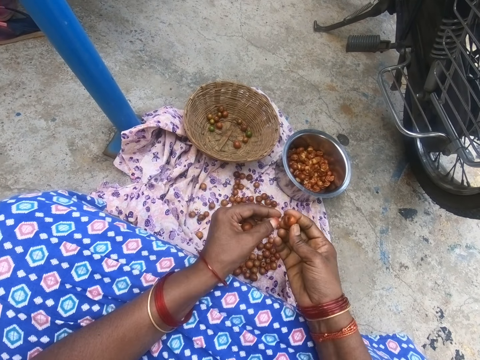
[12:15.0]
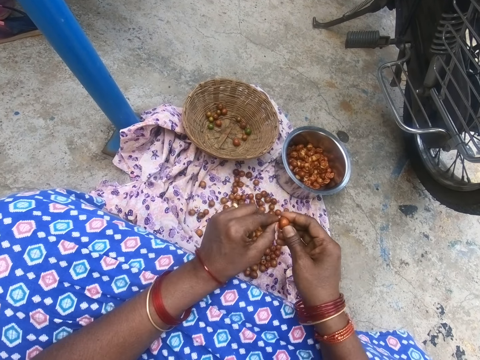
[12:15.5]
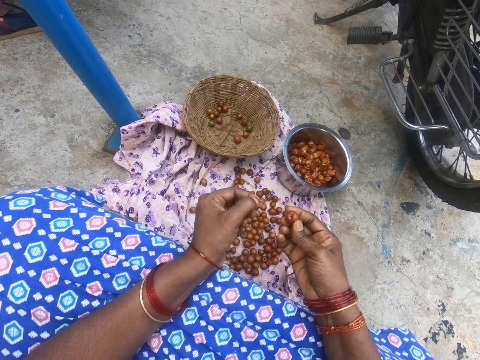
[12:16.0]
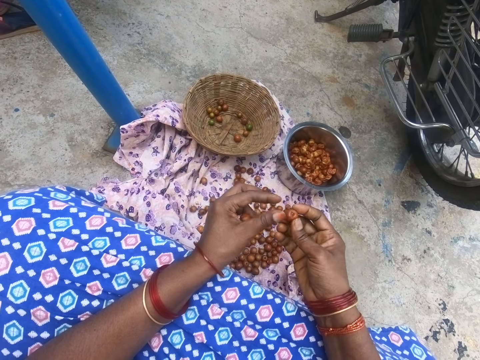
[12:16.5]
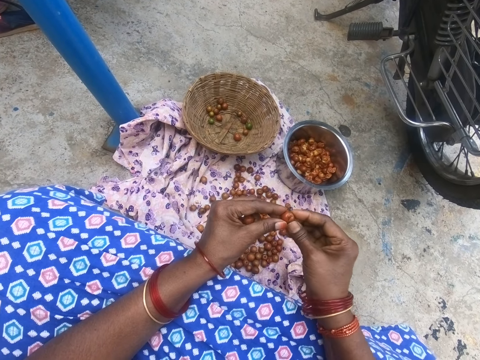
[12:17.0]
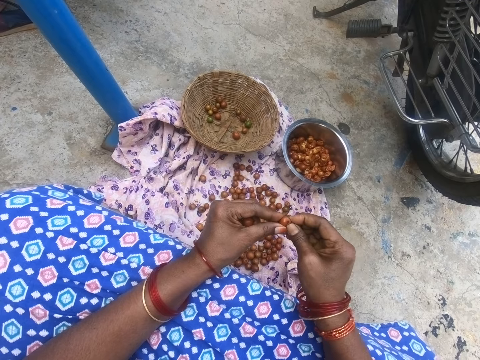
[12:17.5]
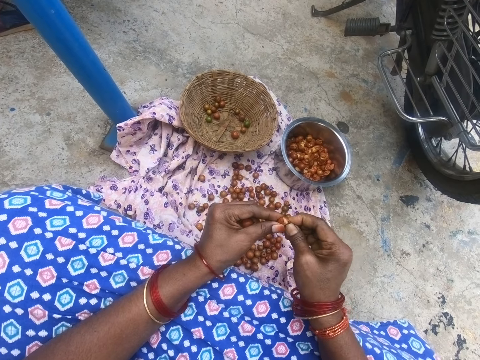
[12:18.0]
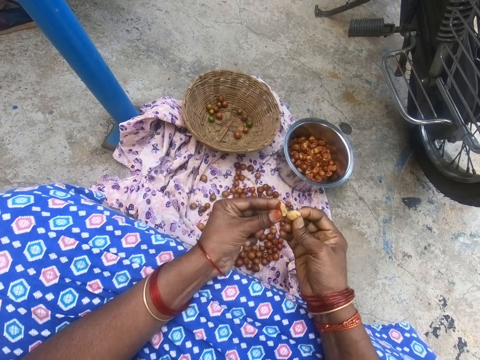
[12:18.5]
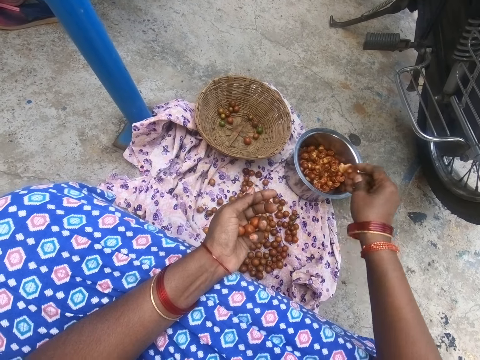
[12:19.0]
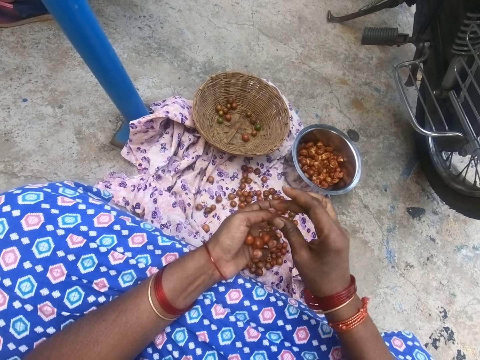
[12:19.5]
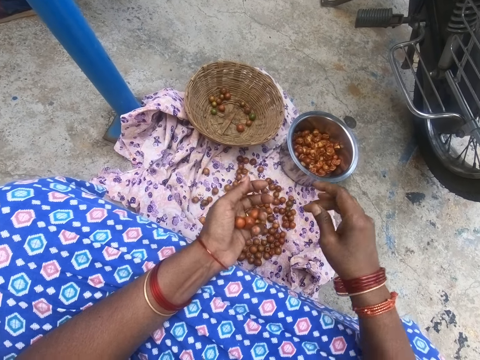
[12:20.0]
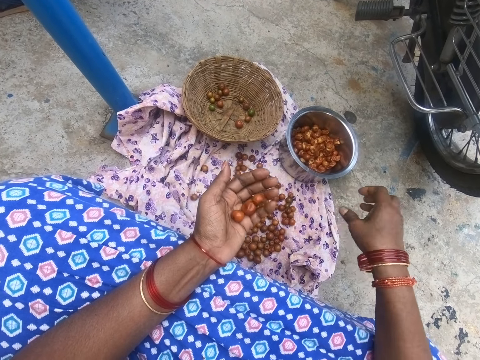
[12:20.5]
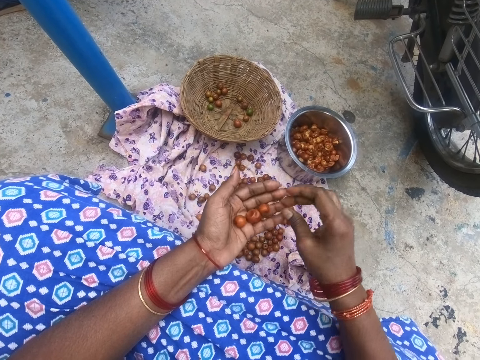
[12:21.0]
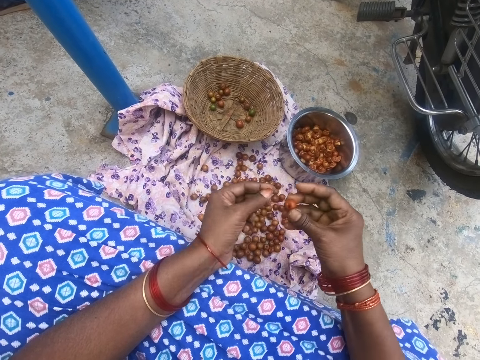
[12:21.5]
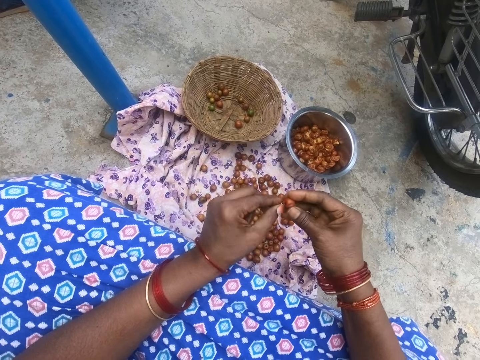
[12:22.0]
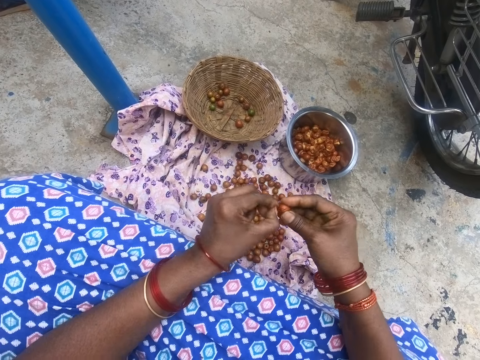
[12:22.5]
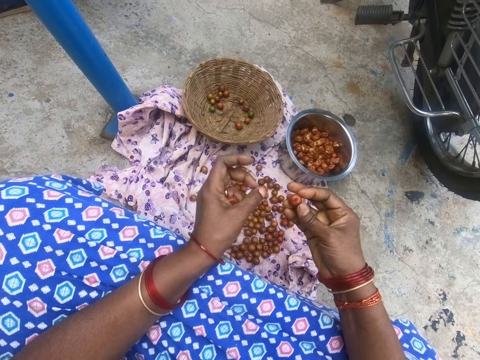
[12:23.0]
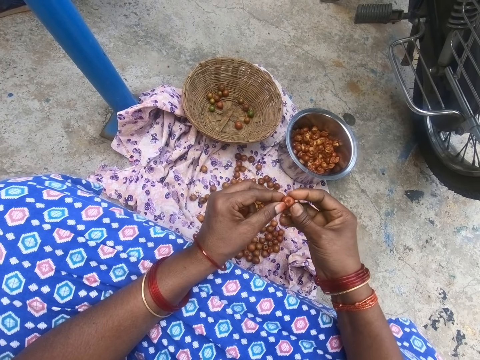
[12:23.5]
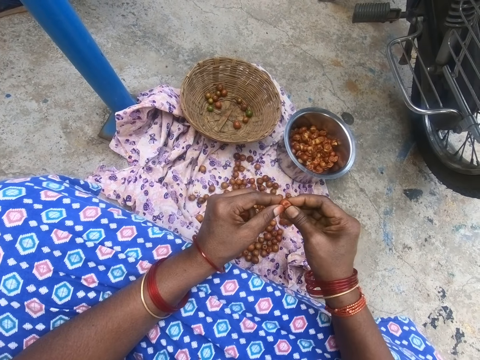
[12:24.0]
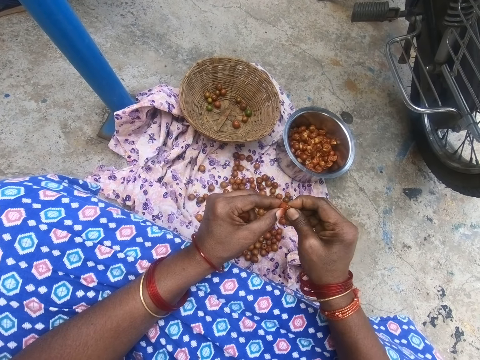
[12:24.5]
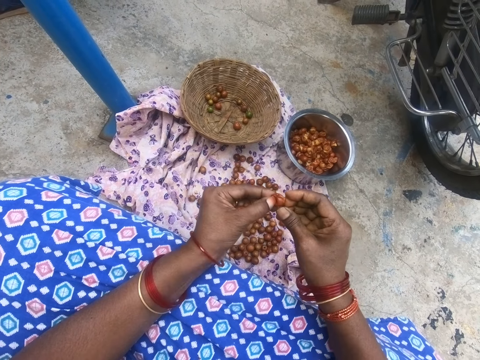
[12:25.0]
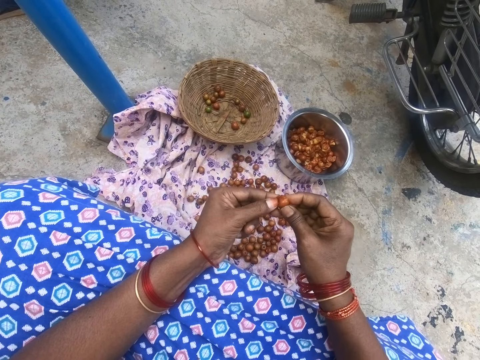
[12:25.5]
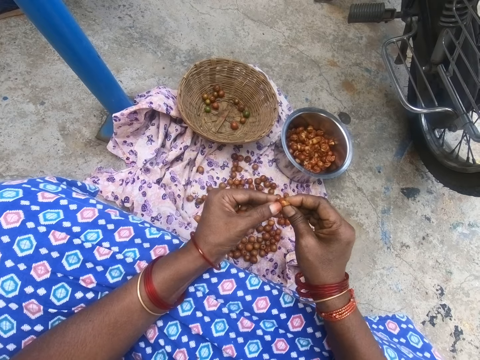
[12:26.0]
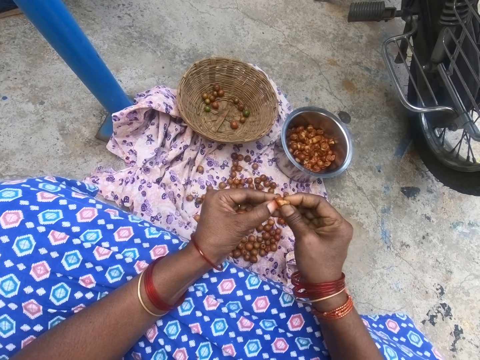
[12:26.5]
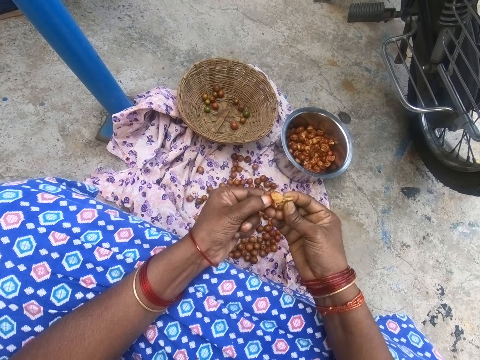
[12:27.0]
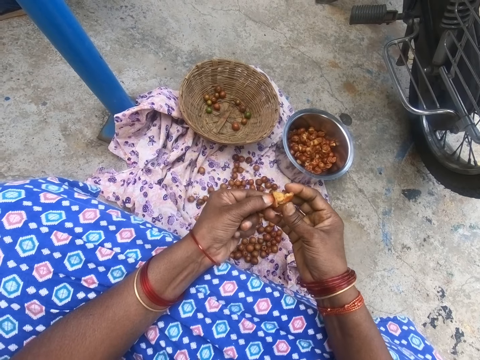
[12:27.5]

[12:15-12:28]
The camera wearer peels something. They remove part of a jujube. They throw down something. They peel something. They squeeze the jujube. They put the jujube in a pot. They remove dirt or part of the jujube on the left hand. They pick the jujube from the other hand with the right hand. They peel something. They remove part of the jujube. They throw down something. They peel something. They squeeze the jujube.

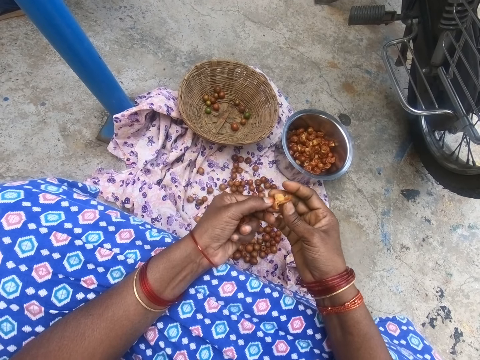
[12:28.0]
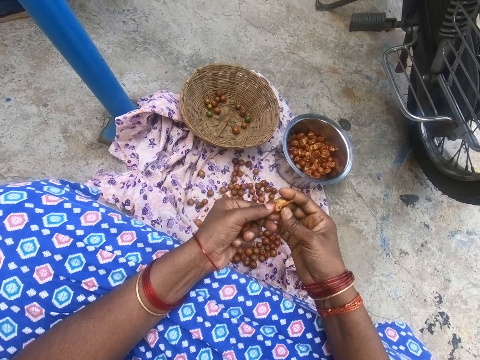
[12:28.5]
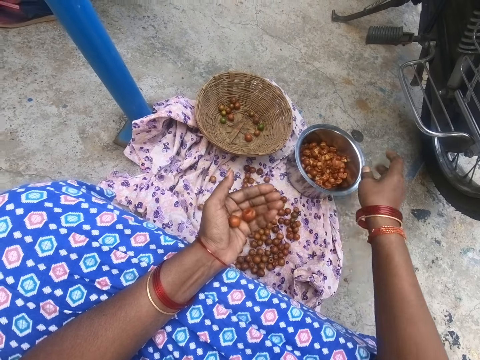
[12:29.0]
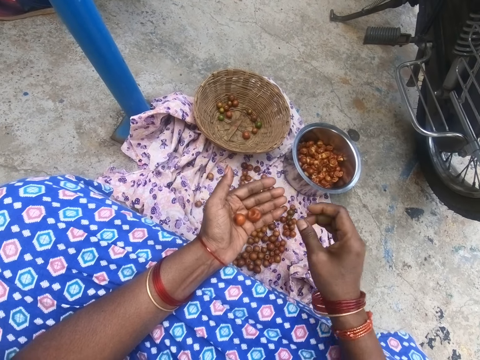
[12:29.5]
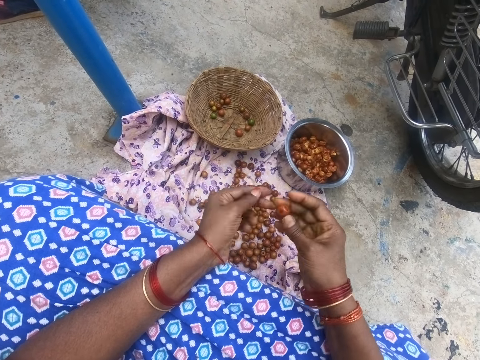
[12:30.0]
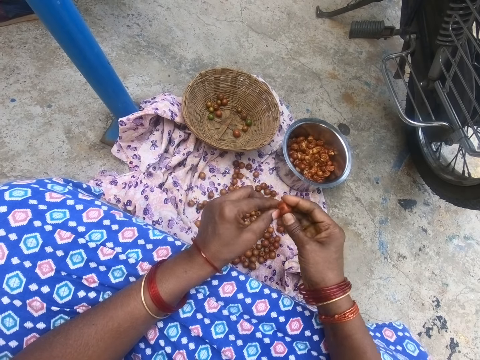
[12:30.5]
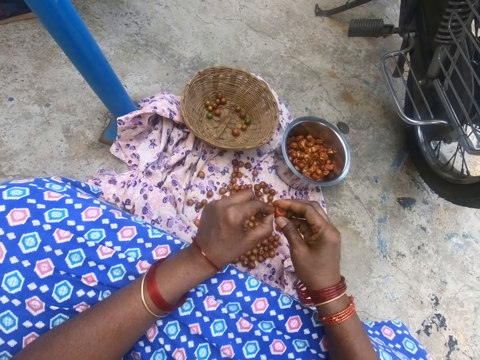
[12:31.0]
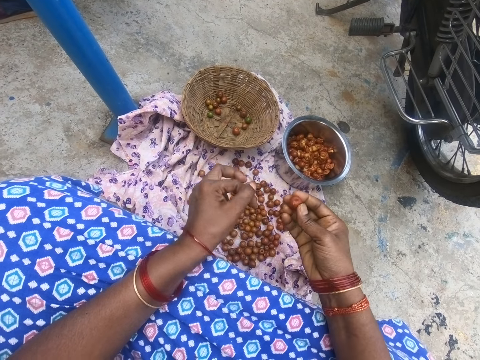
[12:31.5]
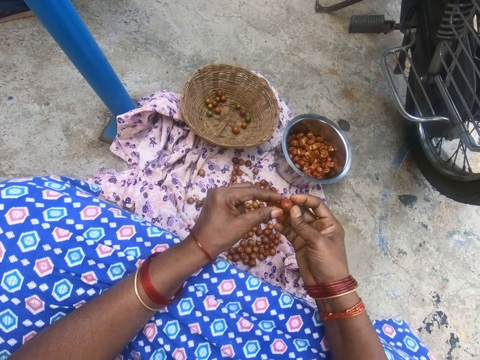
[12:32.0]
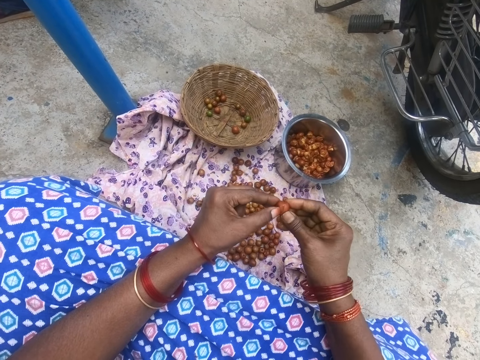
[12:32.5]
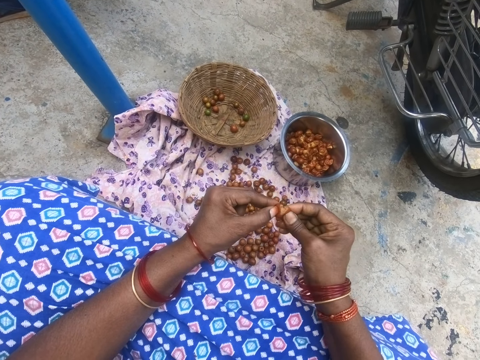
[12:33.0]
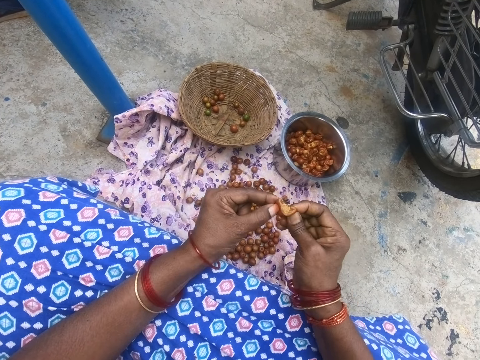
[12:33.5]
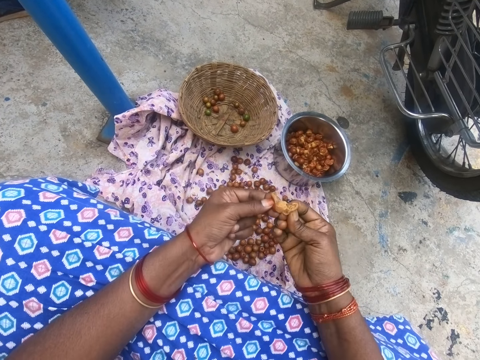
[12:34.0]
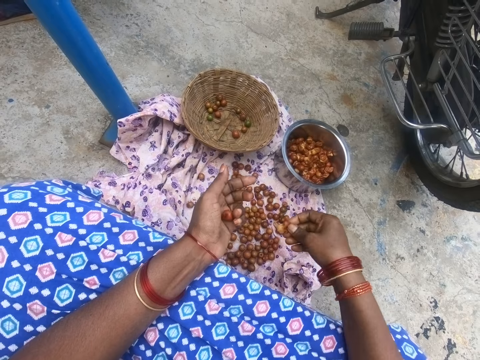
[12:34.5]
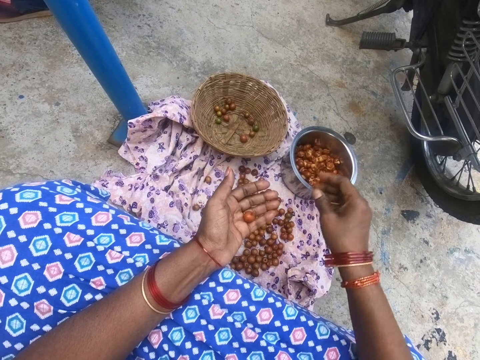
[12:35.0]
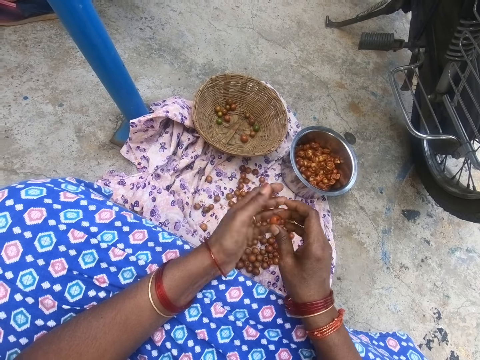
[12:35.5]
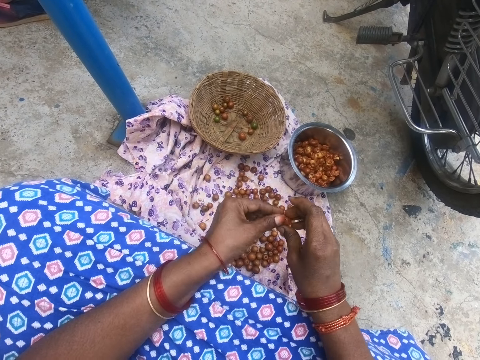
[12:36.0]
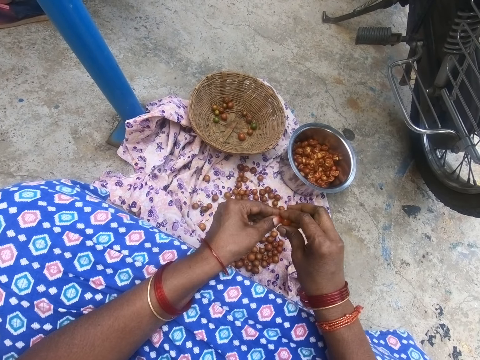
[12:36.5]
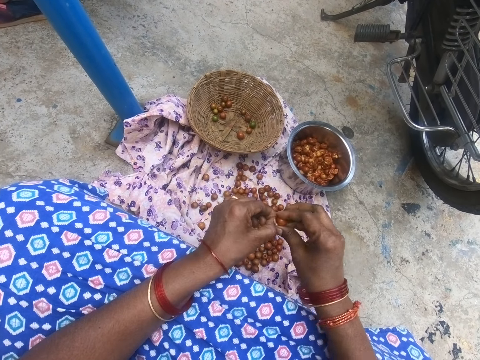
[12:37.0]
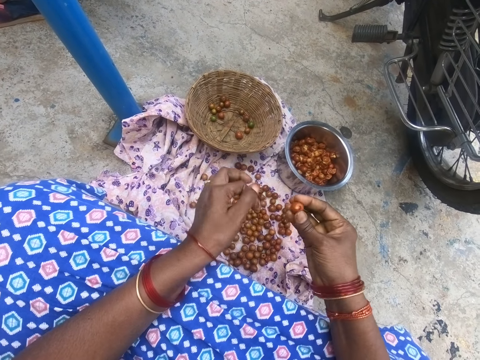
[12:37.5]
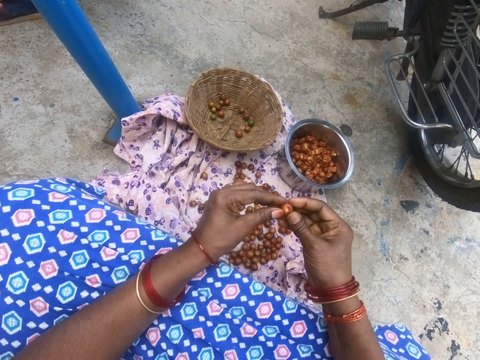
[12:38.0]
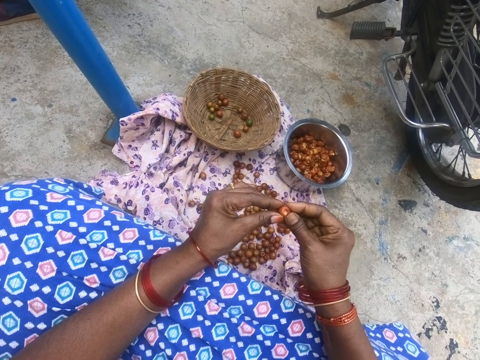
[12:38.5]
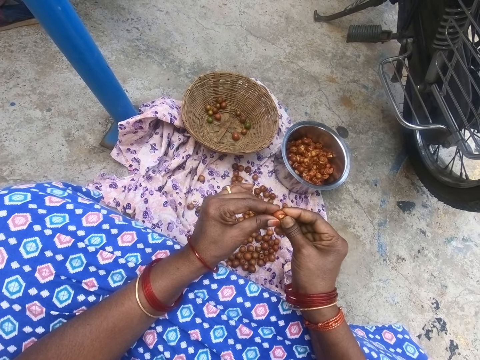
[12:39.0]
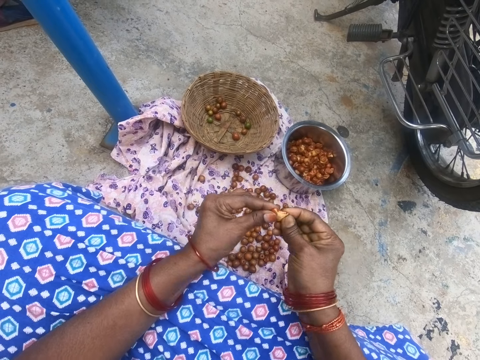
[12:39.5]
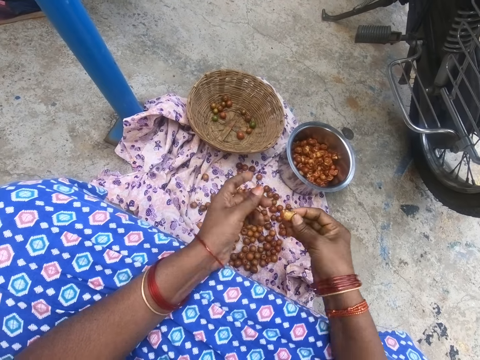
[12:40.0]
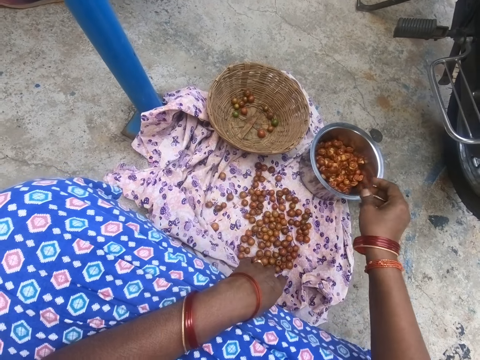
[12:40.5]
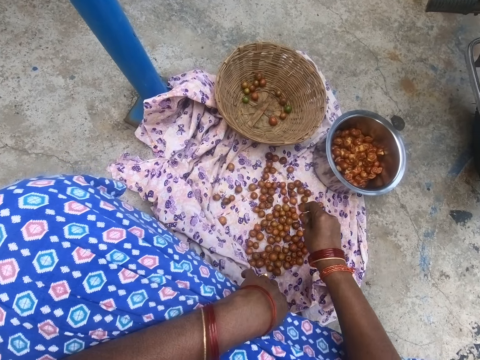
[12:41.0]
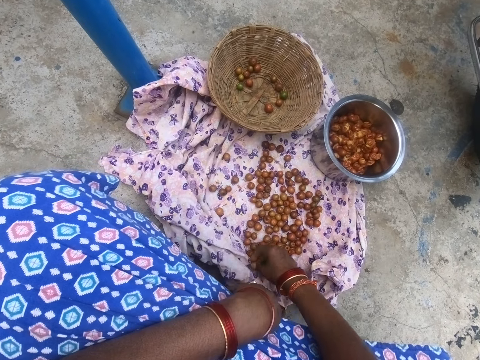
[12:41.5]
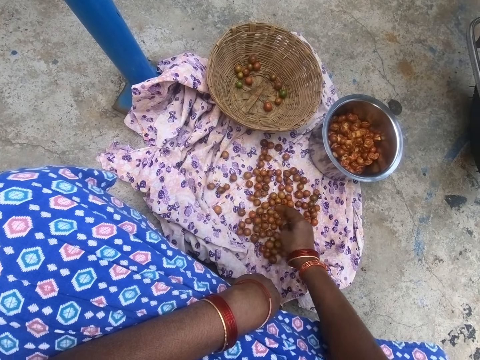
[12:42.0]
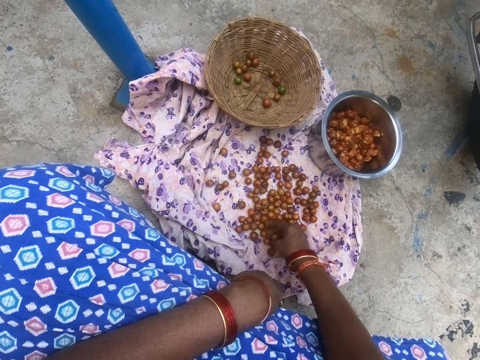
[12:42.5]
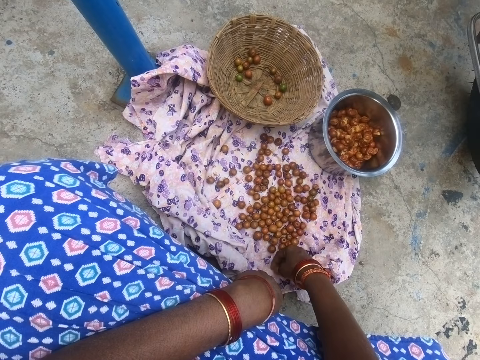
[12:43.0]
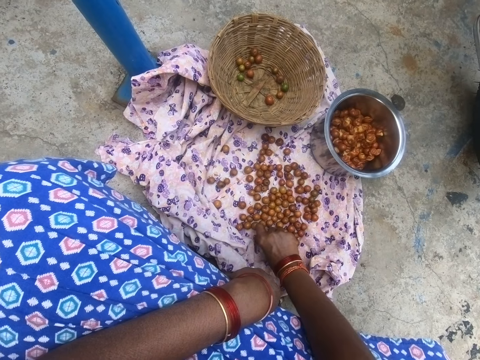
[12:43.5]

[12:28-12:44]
The camera wearer puts a jujube in a pot. They pick the jujube from the other hand with the right hand. They peel something. They remove part of the jujube. They throw down something. They peel something. They squeeze the jujube. They put the jujube in the pot. They pick the jujube from the other hand with the right hand. They peel something. They remove part of the jujube. They throw down something. They peel something. They squeeze the jujube. They put the jujube in the pot. They move the jujube with a hand and collect something.
